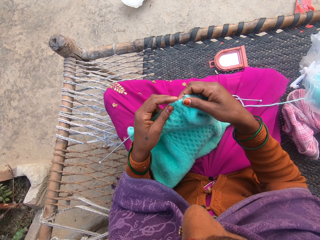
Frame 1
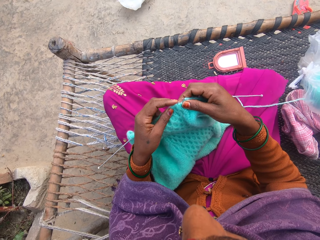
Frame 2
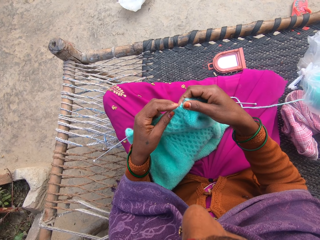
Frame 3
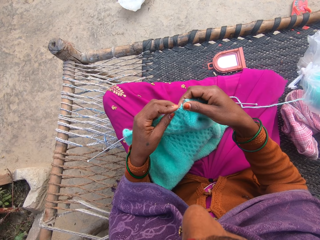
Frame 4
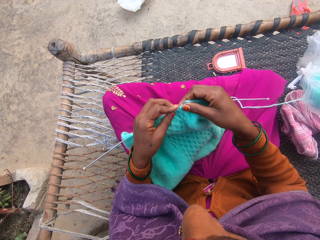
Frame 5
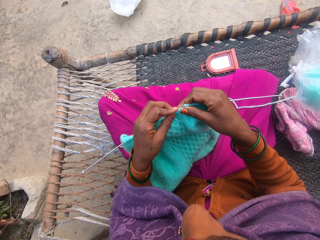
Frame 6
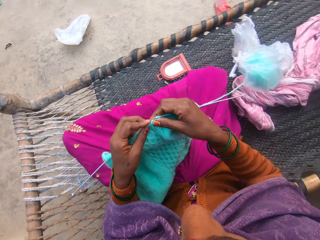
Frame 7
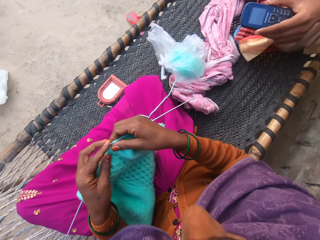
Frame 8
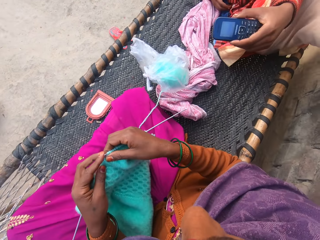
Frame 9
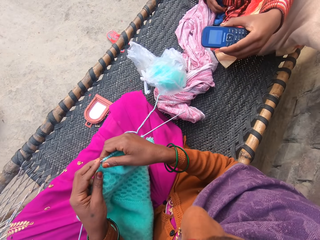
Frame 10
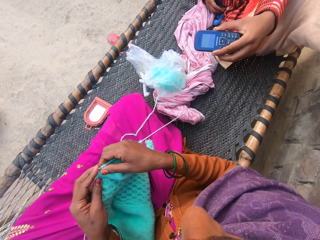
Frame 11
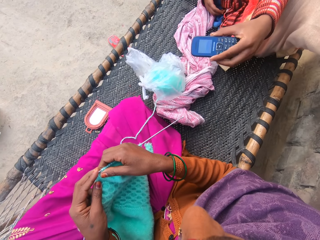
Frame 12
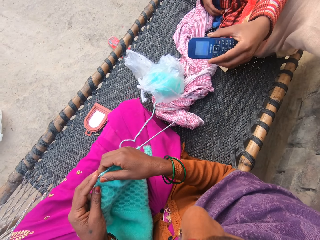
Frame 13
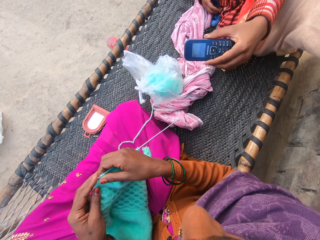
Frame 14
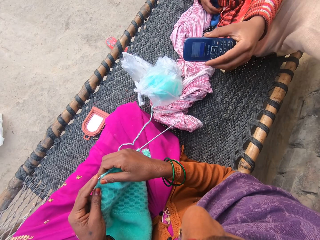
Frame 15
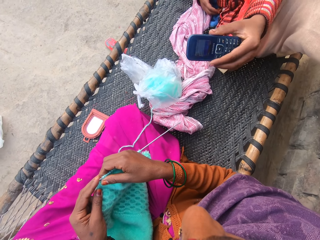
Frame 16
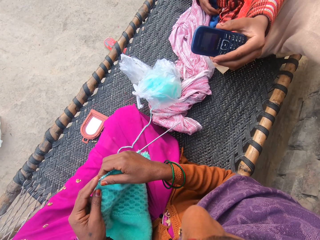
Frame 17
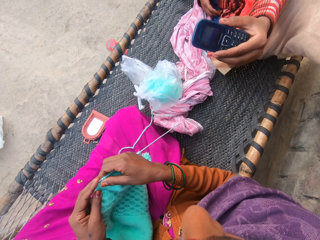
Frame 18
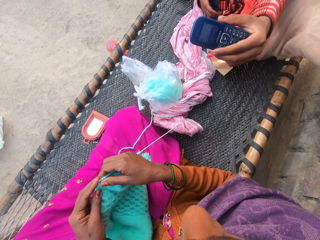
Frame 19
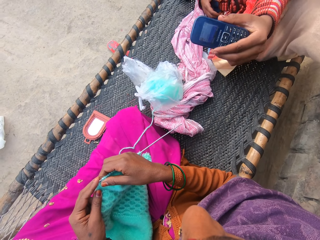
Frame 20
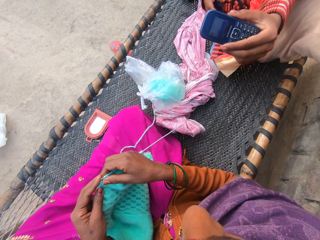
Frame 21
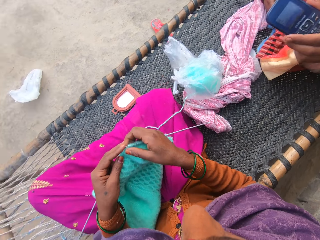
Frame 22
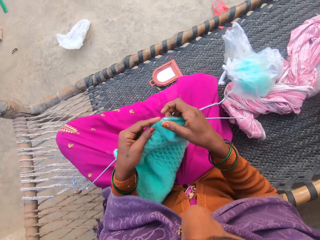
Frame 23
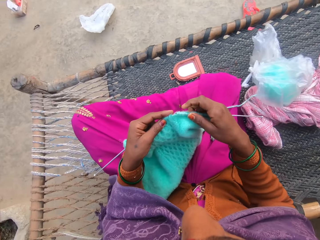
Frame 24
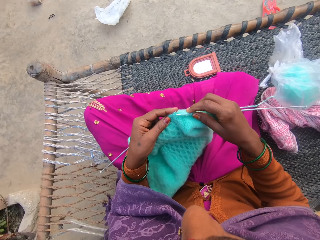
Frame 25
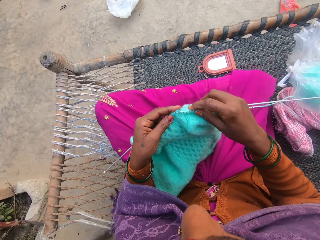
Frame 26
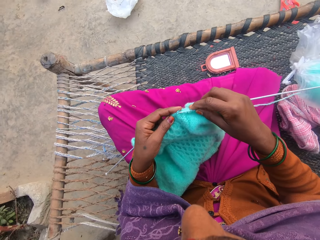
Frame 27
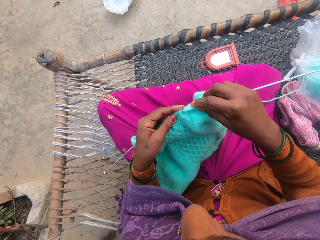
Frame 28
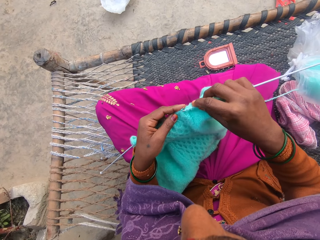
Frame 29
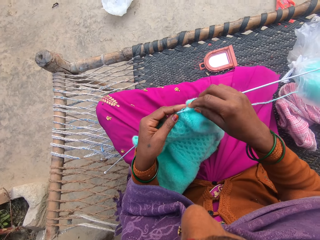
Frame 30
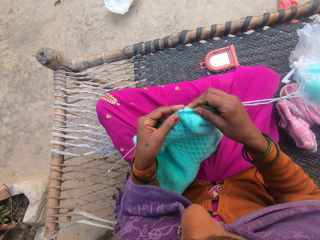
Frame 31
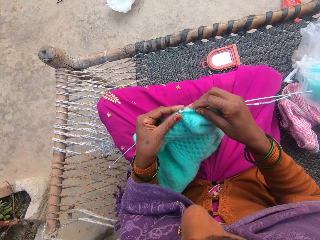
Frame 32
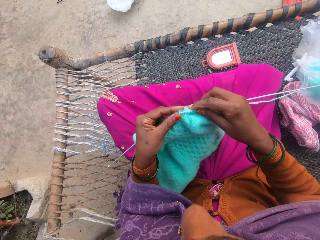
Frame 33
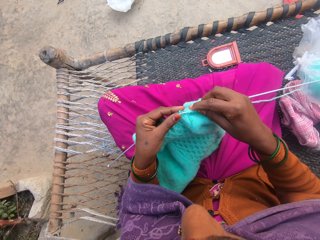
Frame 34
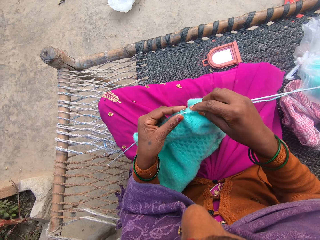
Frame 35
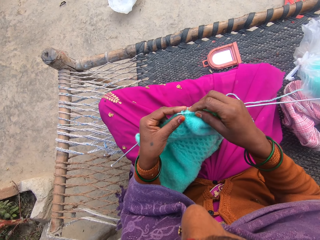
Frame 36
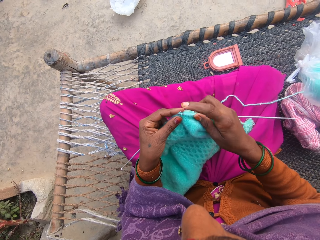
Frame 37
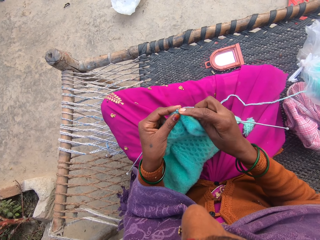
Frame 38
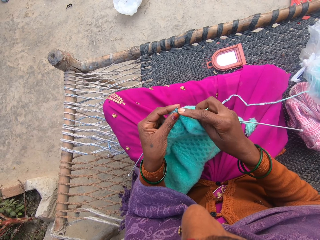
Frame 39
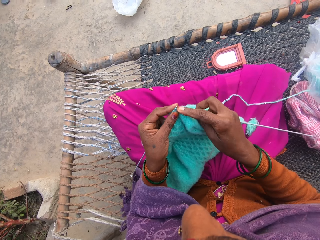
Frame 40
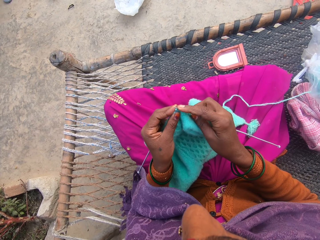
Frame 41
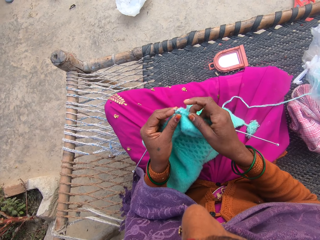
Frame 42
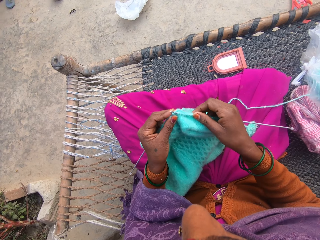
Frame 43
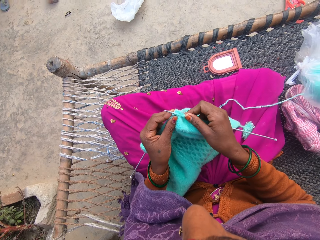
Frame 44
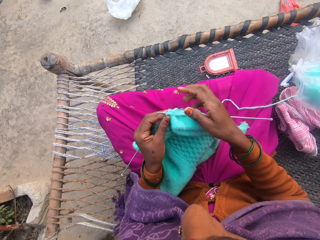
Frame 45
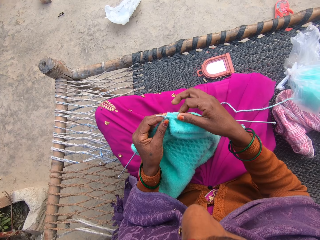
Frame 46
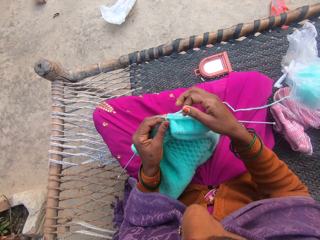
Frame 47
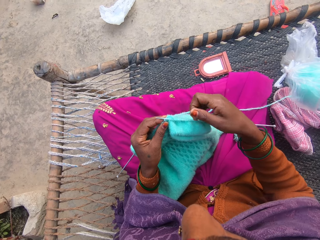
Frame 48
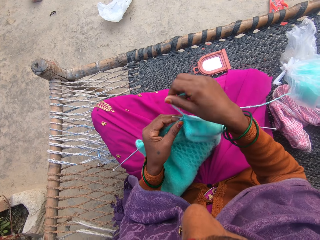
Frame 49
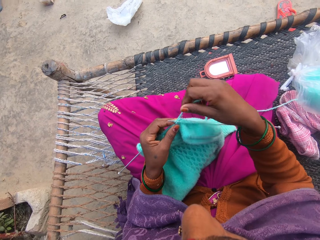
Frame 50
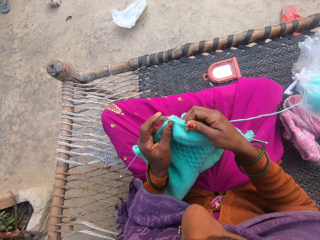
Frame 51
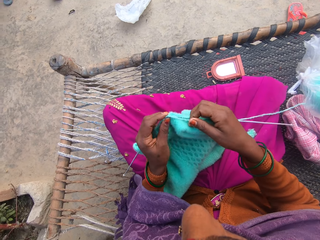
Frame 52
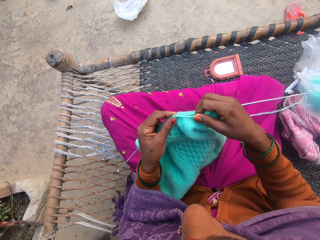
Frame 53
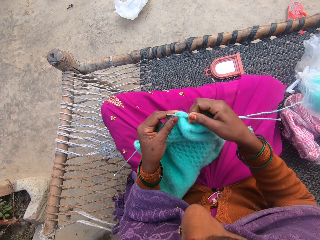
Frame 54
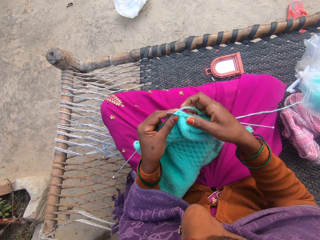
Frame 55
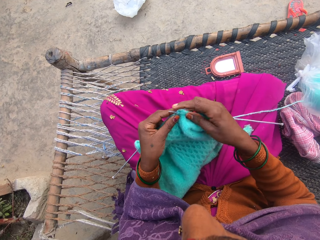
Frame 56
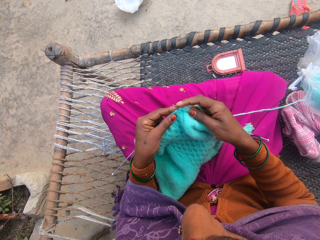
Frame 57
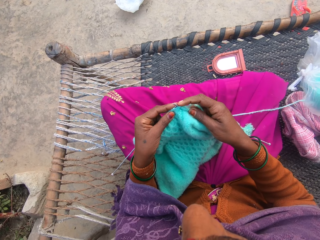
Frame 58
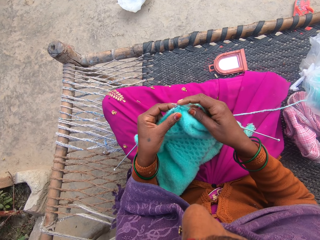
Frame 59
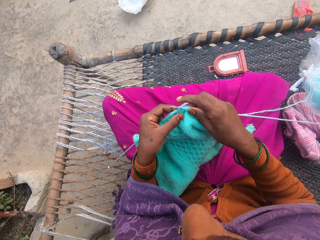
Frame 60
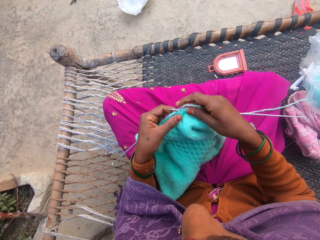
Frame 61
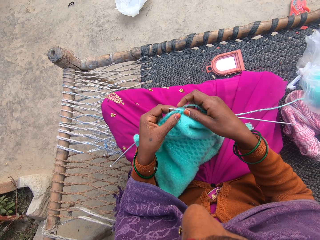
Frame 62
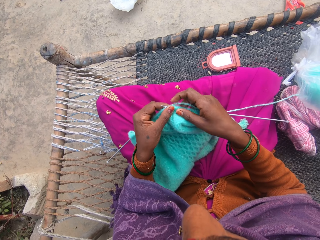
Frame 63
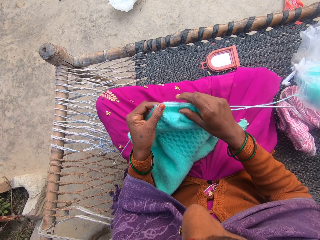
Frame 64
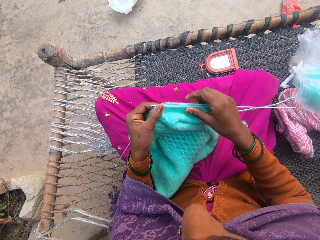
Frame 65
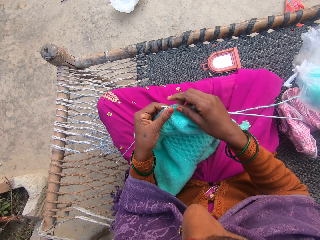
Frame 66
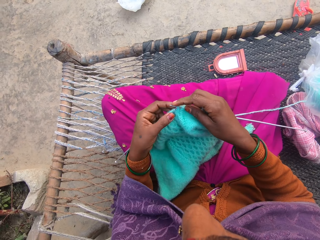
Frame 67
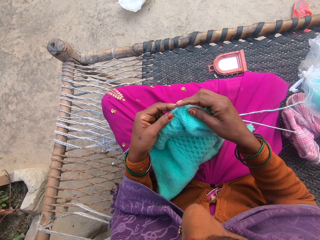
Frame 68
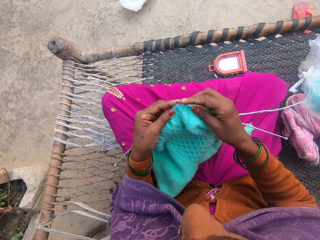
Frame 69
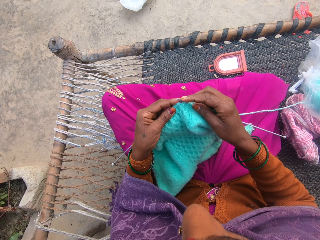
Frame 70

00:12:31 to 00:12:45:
The male holds a phone with a hand and shows the camera wearer the phone on the left hand. The camera wearer knits the cloth with the pair of knitting needles and the yarn in both hands. They converse with the male. They knit the yarn with the knitting needles.

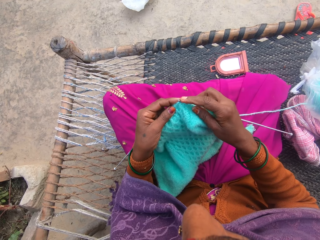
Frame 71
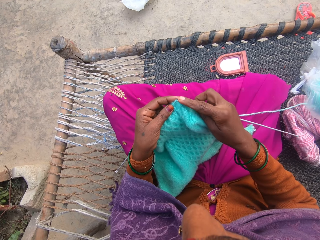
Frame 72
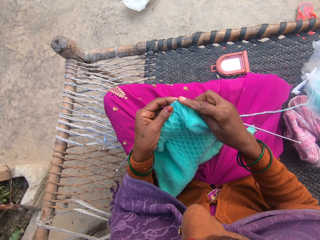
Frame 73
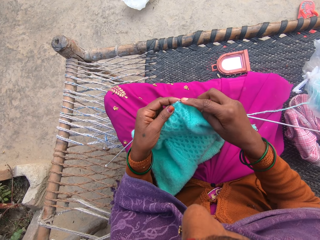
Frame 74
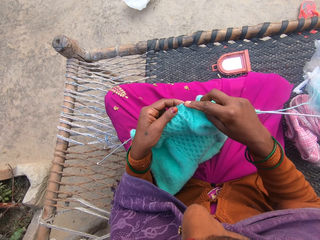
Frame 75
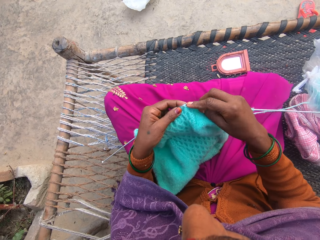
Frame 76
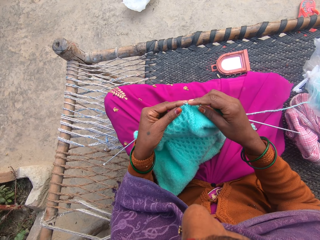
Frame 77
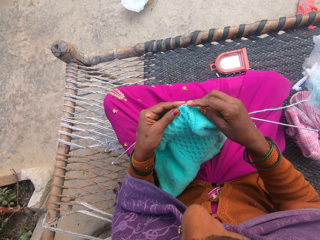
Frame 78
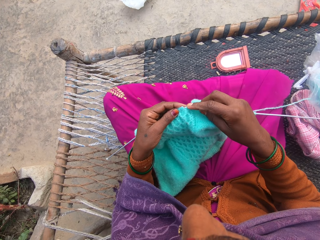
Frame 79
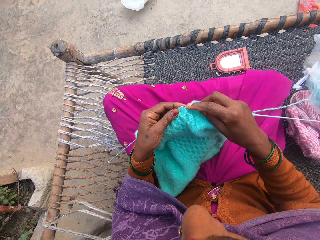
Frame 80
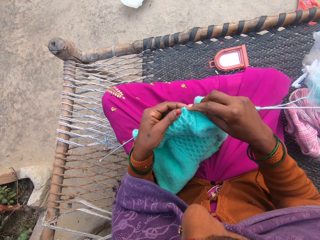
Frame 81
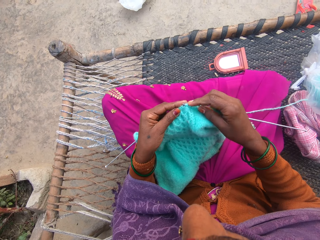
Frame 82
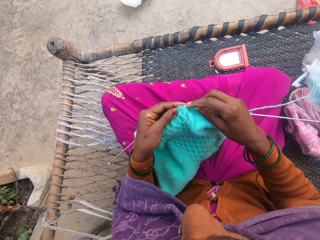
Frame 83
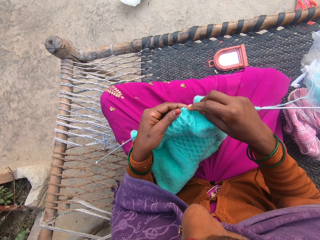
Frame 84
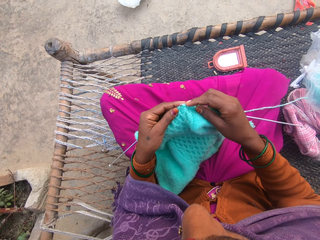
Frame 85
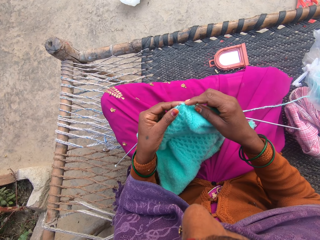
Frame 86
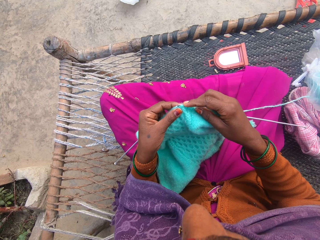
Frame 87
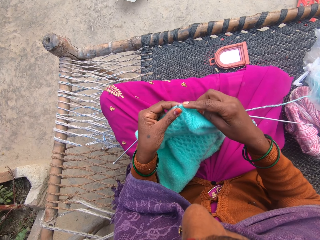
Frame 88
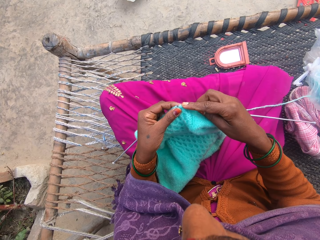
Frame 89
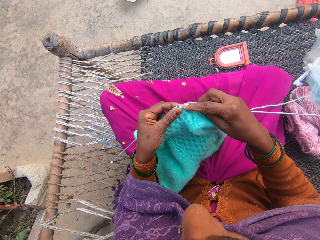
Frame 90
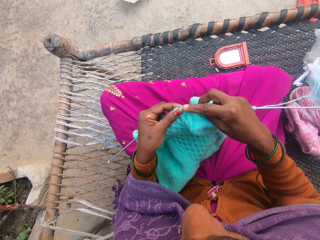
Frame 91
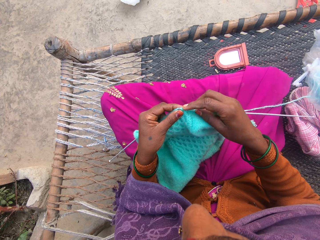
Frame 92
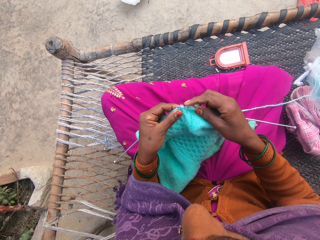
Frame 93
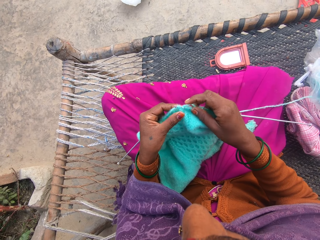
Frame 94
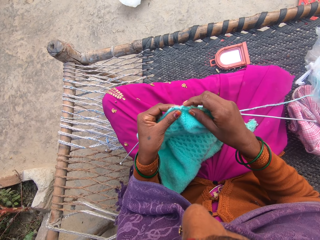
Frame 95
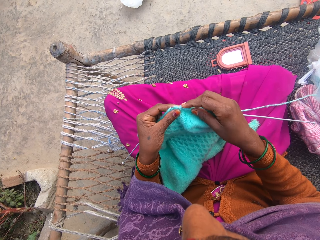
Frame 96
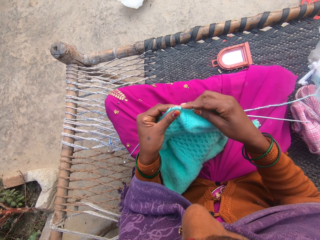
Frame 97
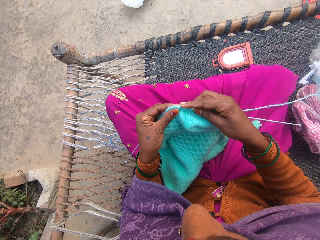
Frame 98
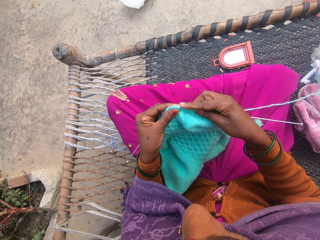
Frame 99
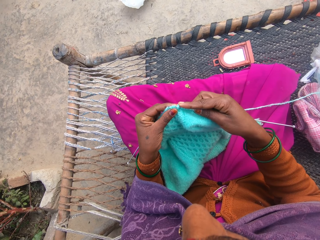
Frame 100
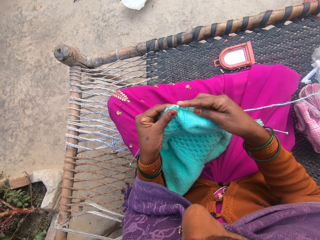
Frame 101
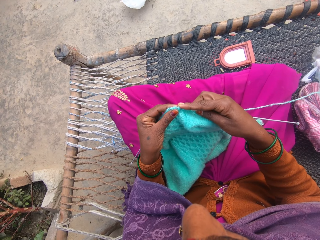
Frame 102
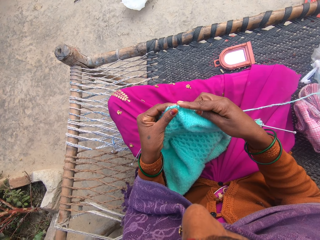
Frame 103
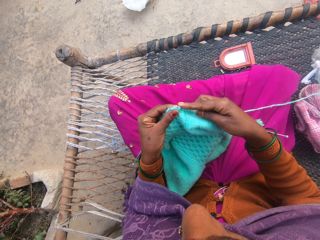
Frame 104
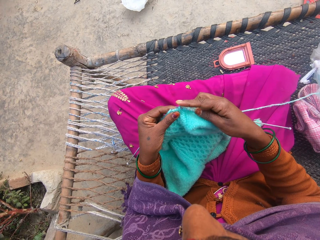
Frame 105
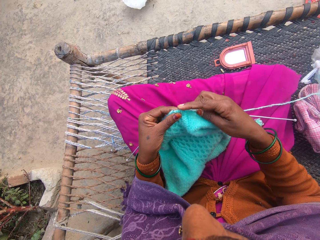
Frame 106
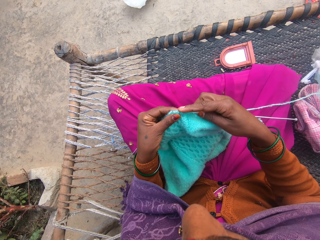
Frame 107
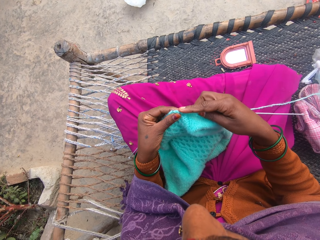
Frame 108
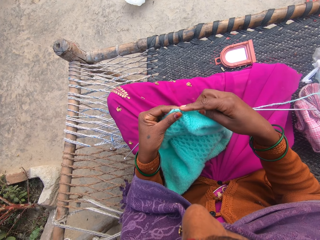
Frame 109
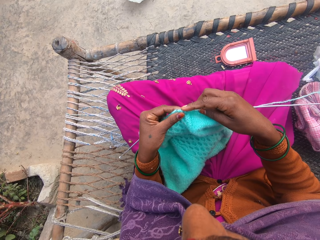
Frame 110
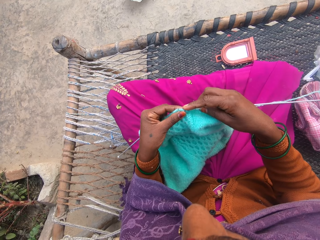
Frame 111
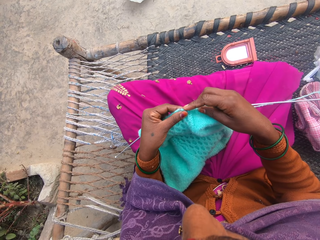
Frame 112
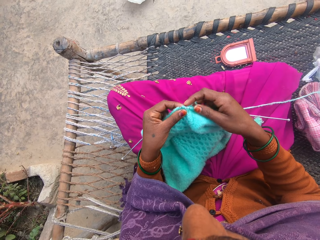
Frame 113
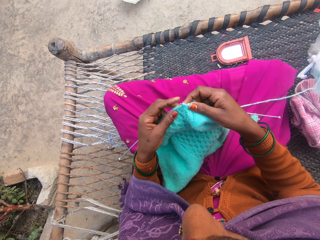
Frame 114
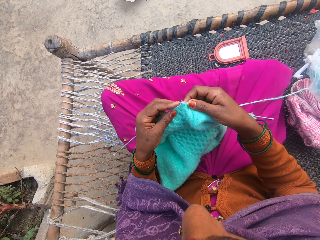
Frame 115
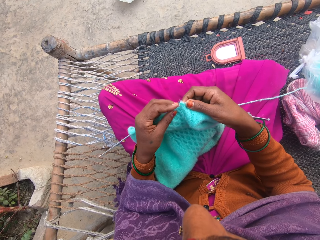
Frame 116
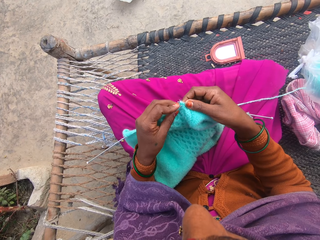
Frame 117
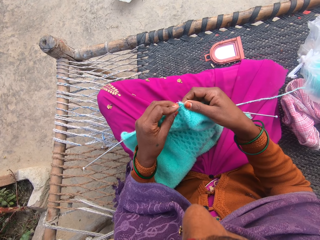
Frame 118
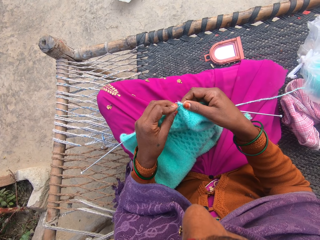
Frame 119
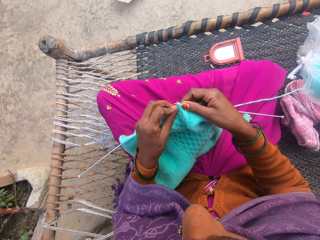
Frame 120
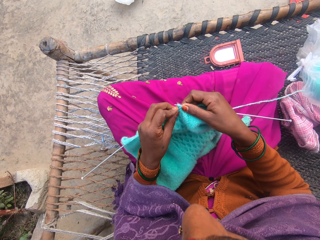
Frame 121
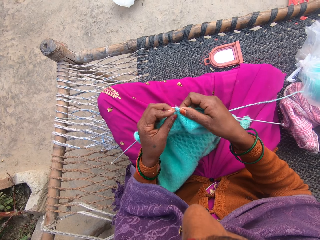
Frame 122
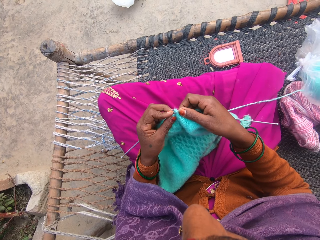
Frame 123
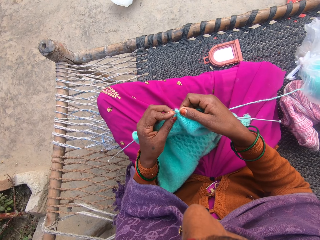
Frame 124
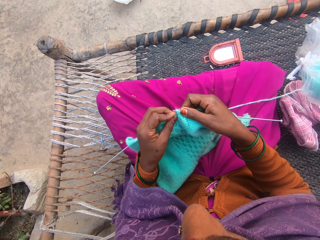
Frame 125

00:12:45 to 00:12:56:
The camera wearer converses with the male.
